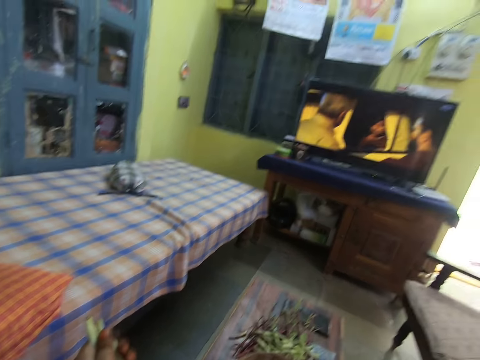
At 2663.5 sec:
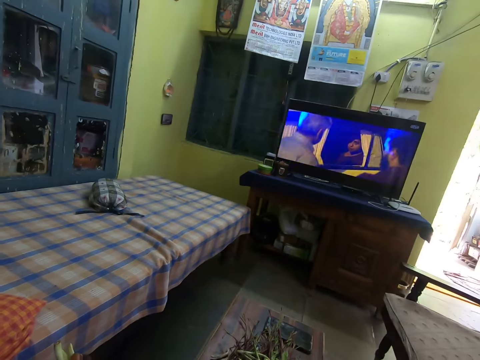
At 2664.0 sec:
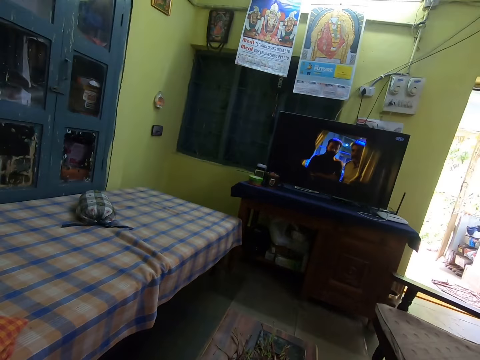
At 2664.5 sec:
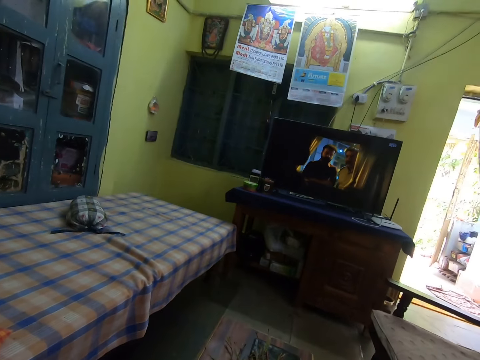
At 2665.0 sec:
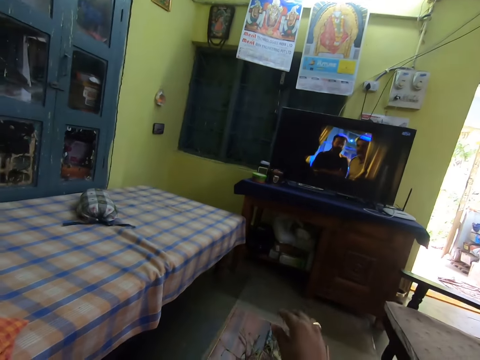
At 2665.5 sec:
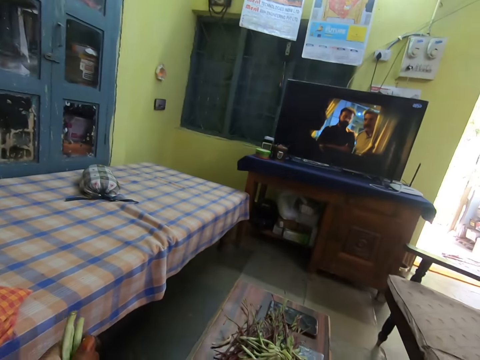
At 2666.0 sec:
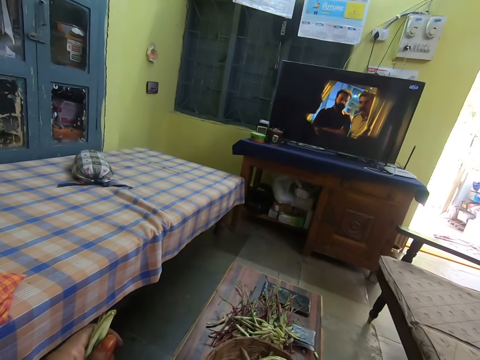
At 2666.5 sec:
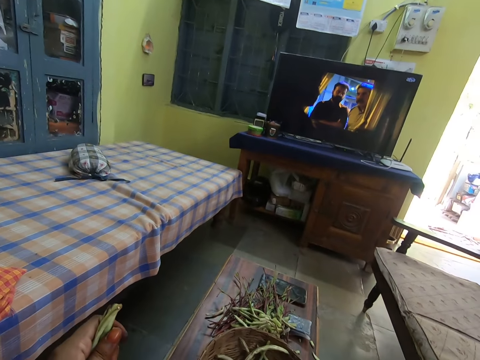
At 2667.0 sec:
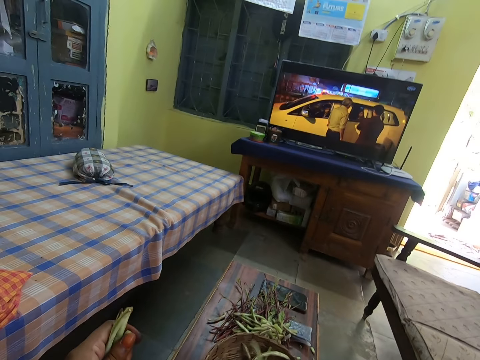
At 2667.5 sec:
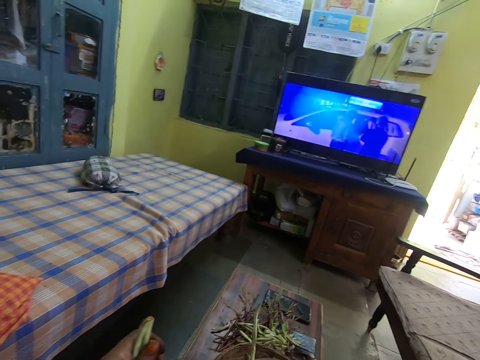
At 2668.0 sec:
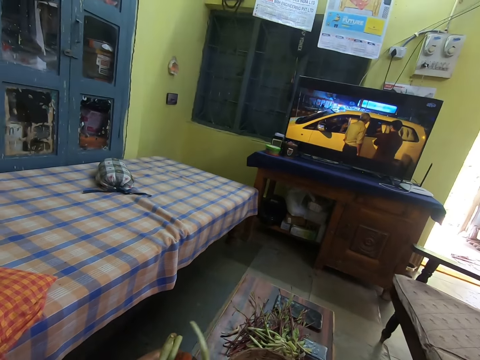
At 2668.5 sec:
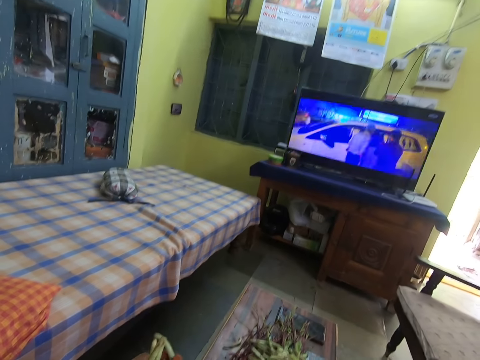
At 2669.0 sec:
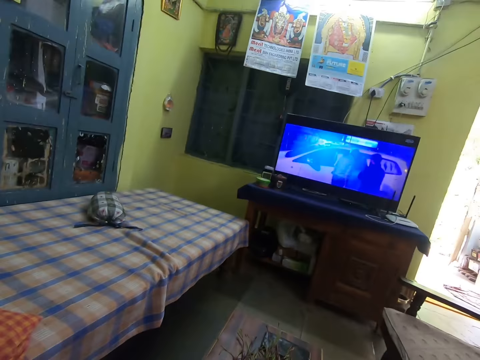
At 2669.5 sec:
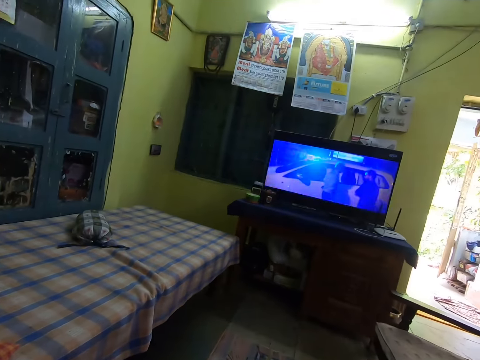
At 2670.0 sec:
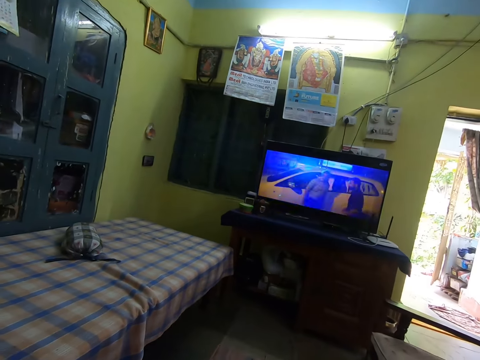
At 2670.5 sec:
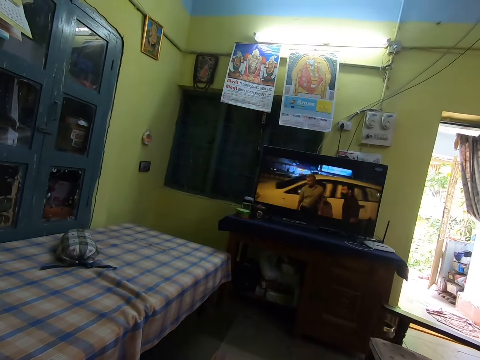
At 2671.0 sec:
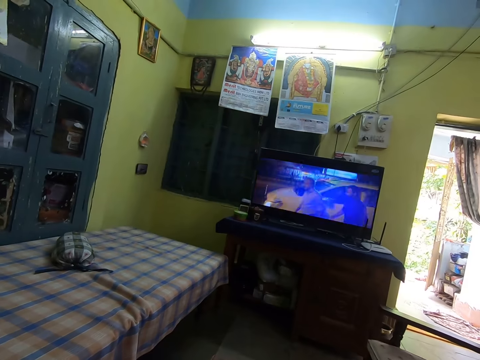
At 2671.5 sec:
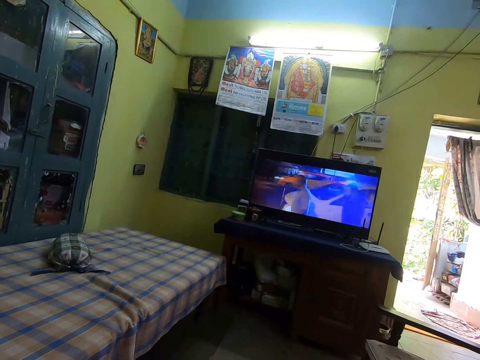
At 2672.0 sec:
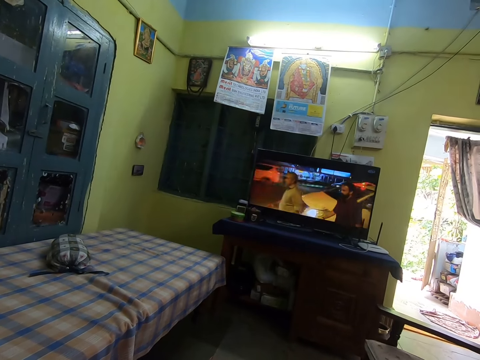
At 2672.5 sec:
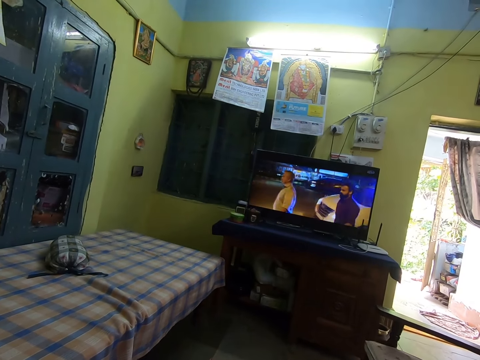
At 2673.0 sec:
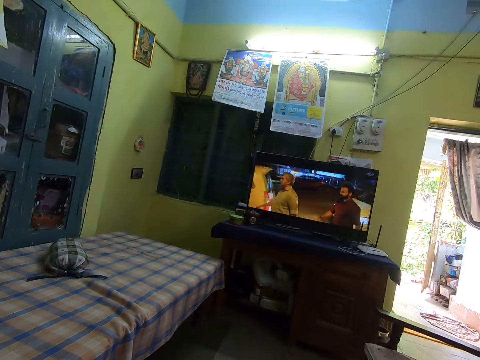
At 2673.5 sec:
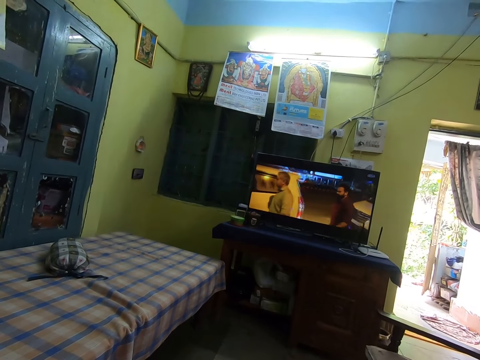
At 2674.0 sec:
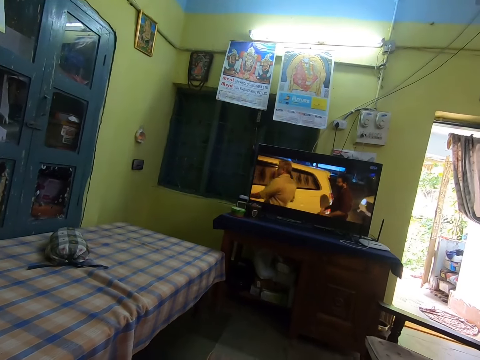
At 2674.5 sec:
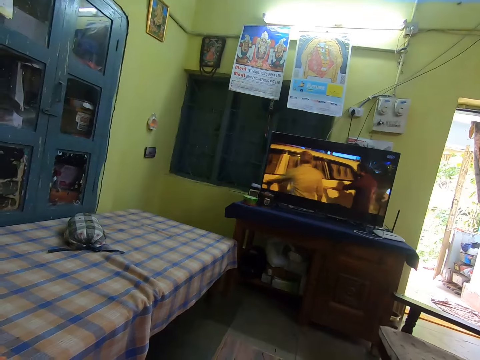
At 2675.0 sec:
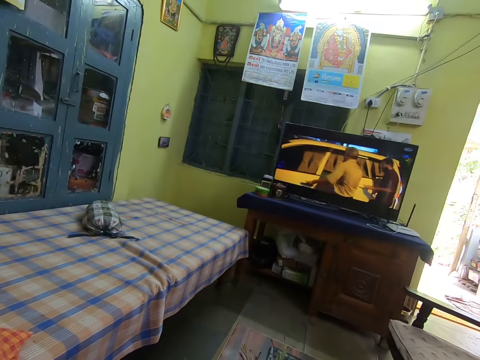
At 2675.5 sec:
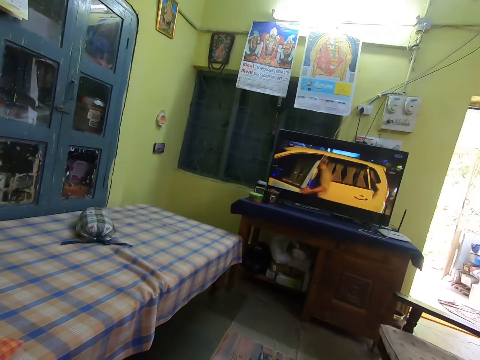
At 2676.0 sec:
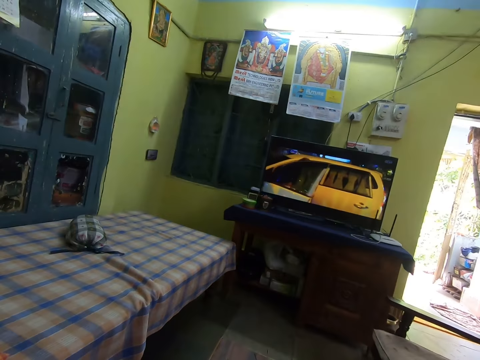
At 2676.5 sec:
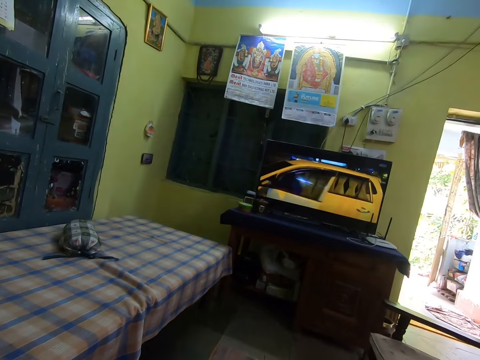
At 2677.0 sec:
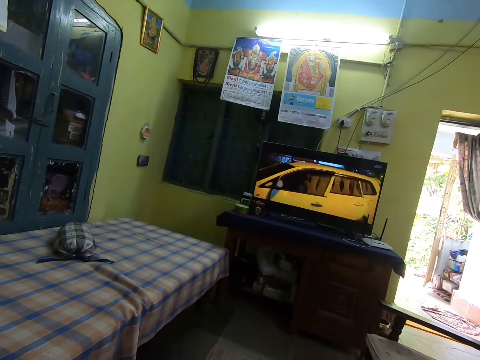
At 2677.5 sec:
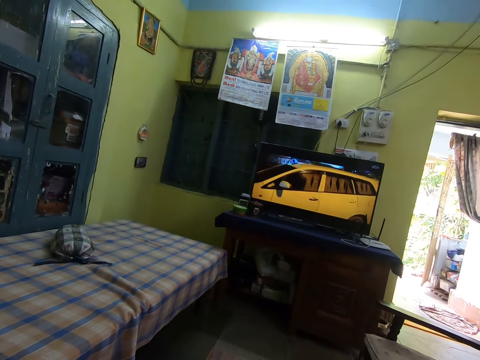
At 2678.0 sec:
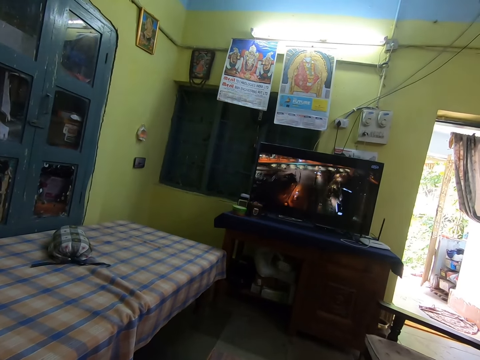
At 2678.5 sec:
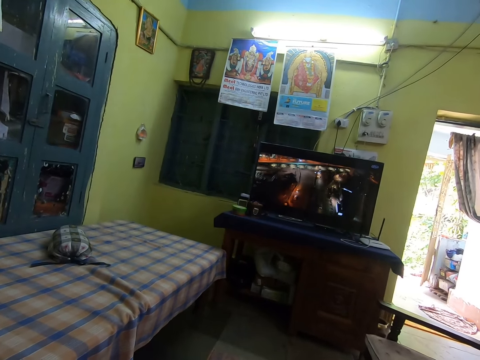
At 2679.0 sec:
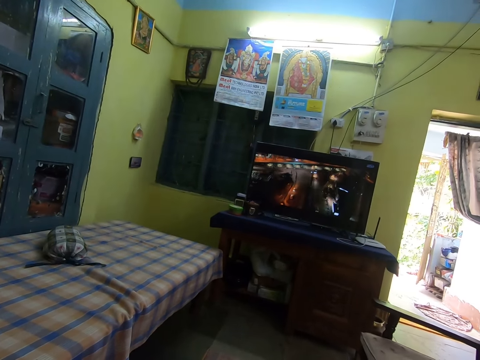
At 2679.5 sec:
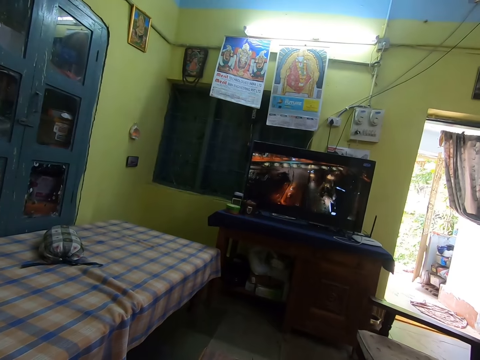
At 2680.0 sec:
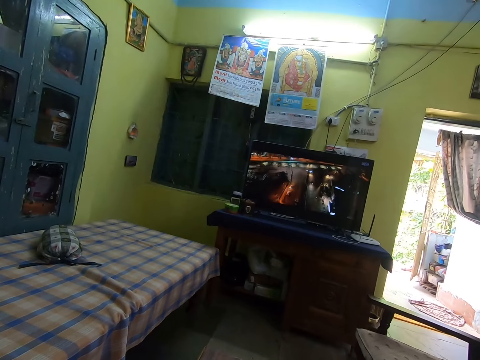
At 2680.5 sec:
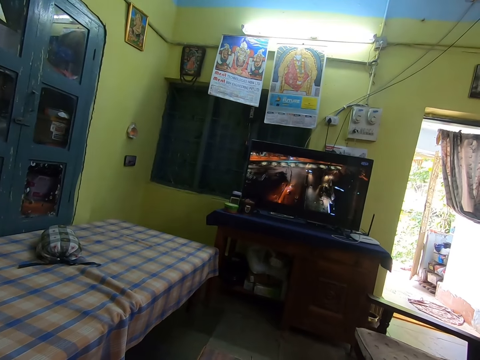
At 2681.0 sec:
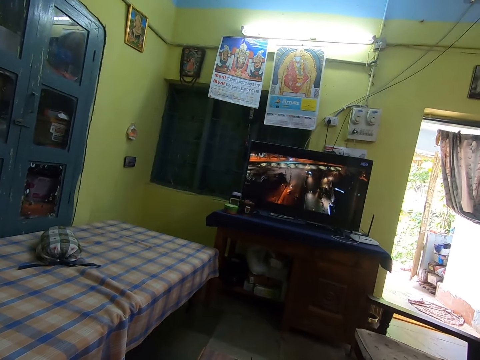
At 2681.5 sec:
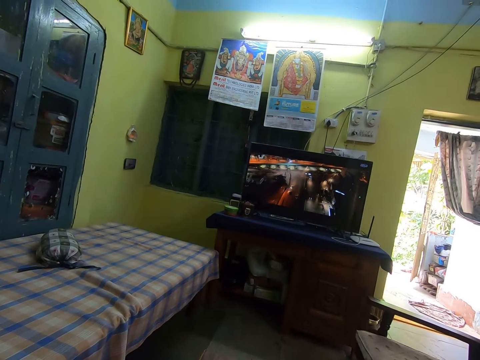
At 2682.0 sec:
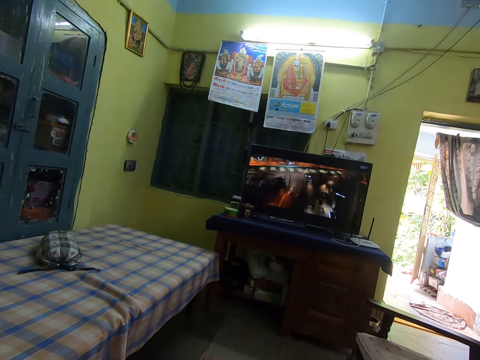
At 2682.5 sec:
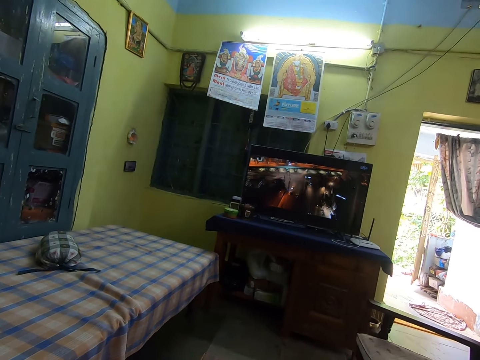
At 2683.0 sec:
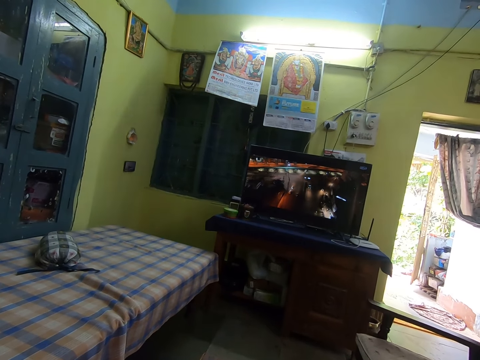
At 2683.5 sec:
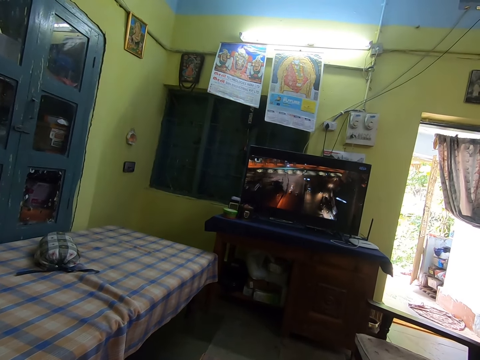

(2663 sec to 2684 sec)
The camera wearer watches television. They pick up green beans. They pass the green bean to the left hand. They watch television. They watch television again.

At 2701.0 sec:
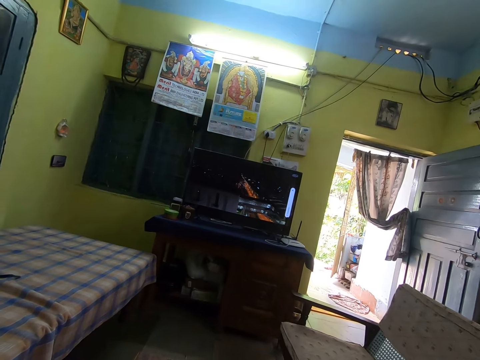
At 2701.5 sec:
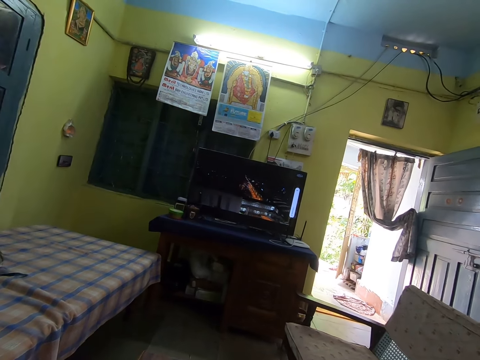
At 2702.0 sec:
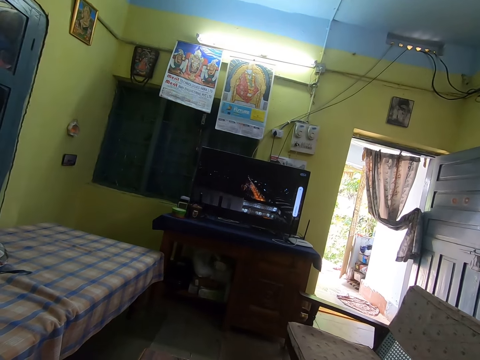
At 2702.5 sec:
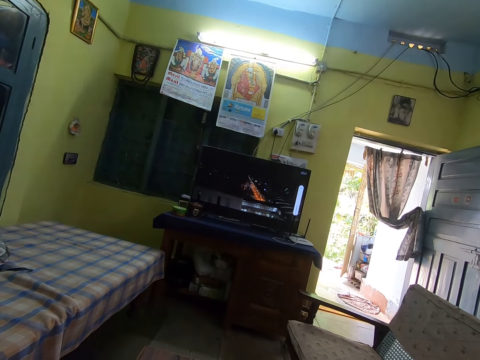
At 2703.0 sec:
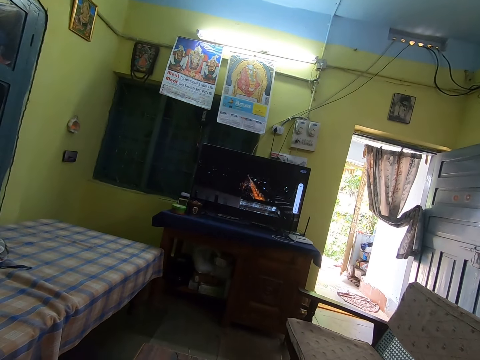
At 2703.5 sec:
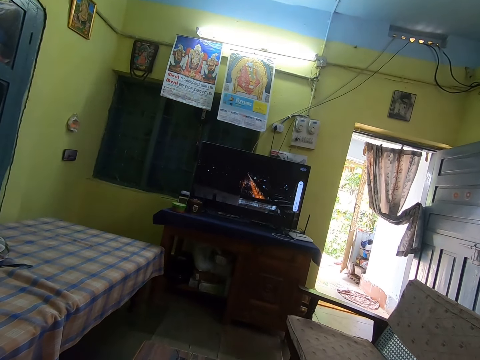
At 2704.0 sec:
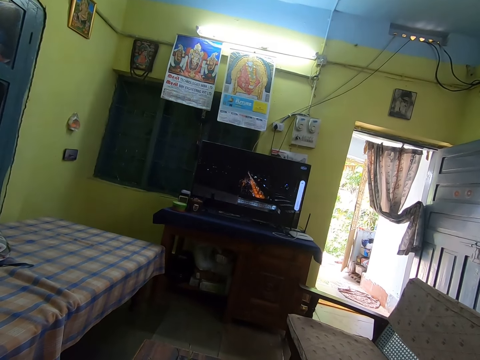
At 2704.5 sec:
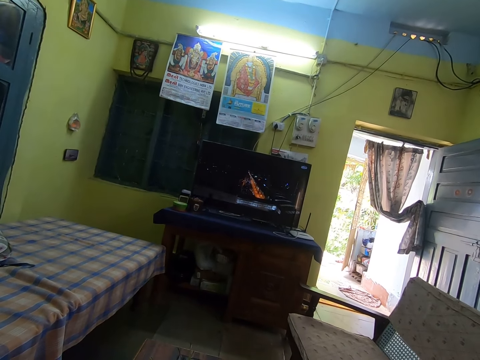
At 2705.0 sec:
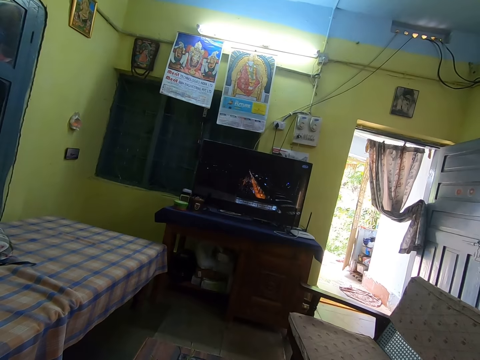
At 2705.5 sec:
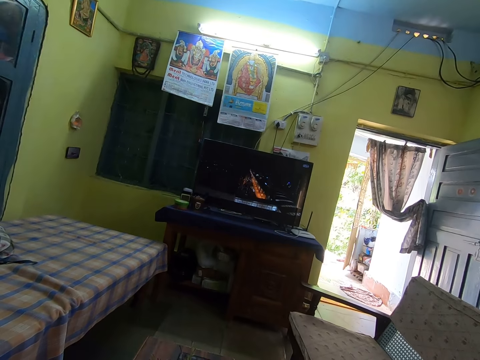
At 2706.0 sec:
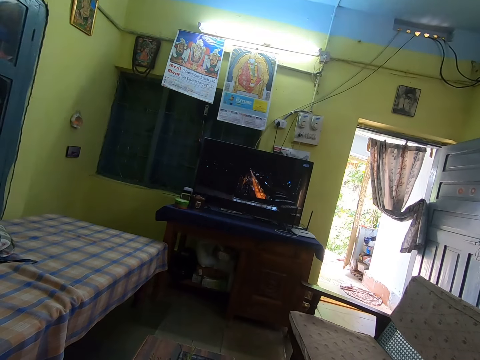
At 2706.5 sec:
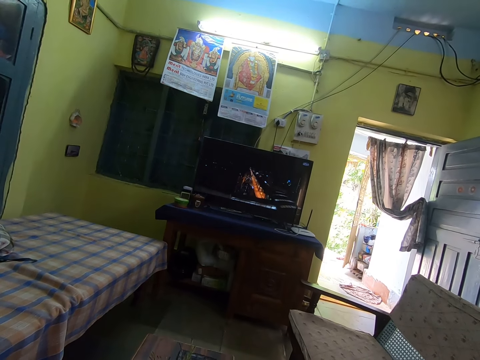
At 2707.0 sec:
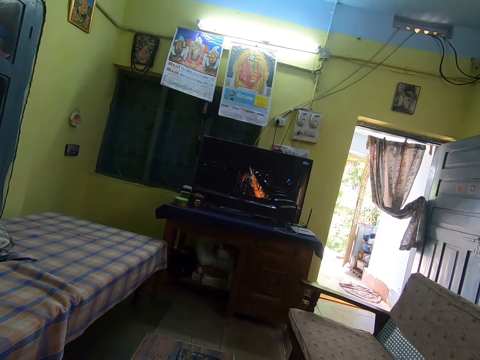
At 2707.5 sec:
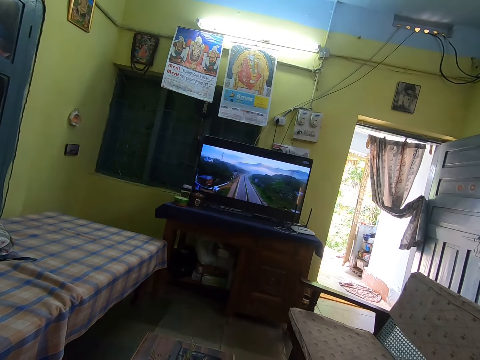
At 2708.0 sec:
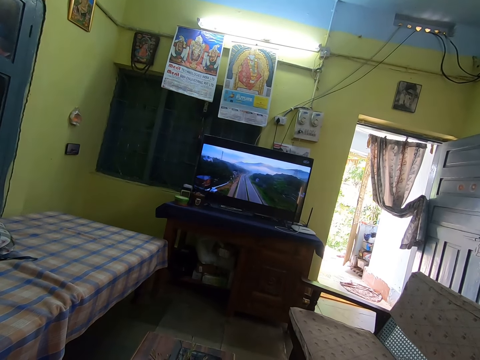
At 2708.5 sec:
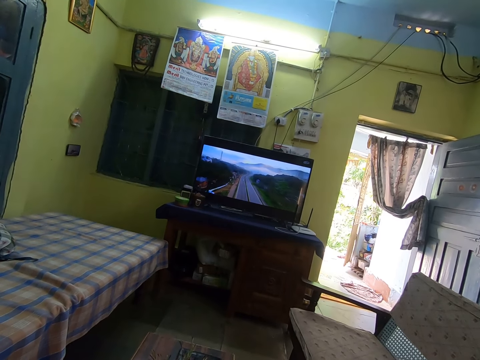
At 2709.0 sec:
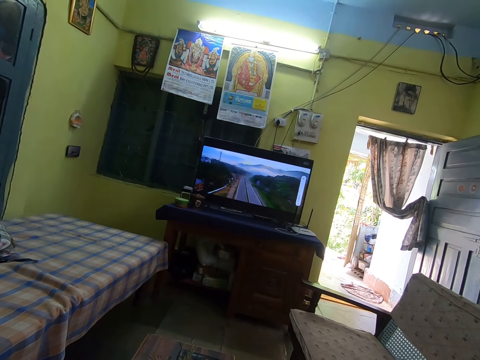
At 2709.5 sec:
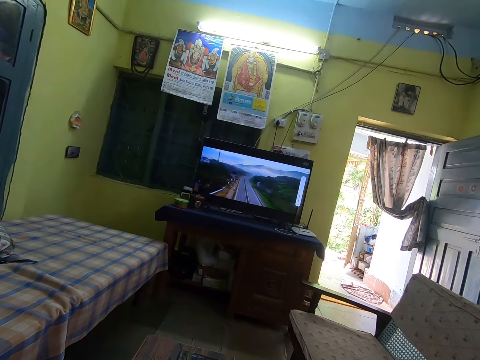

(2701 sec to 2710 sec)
The camera wearer watches television.
